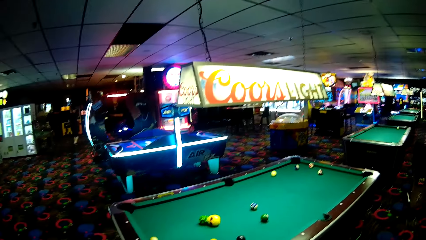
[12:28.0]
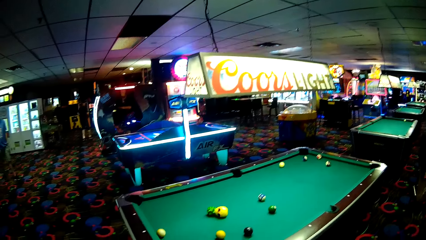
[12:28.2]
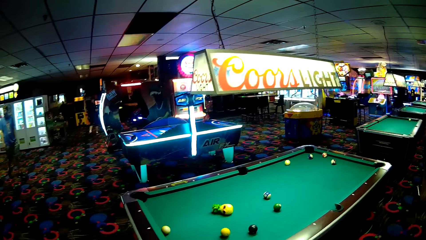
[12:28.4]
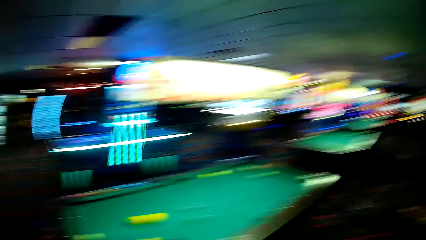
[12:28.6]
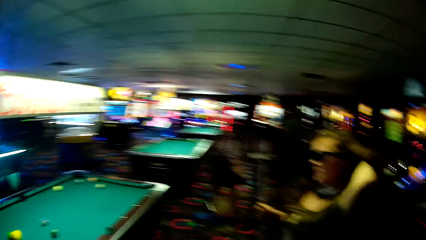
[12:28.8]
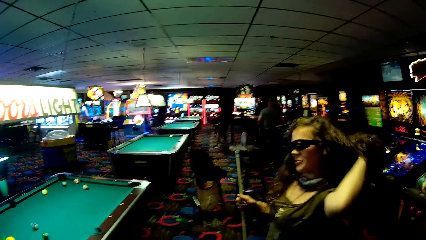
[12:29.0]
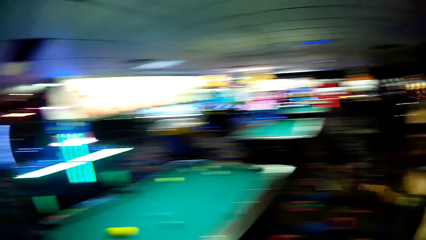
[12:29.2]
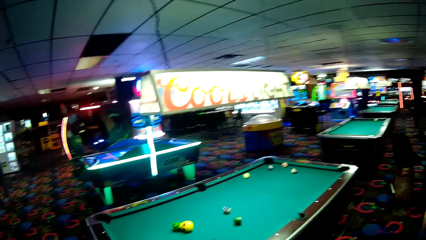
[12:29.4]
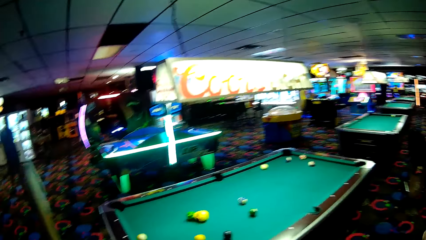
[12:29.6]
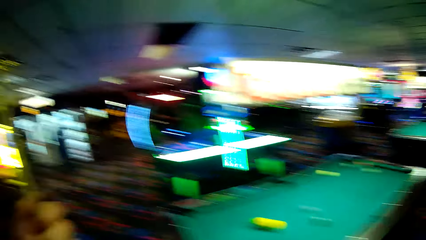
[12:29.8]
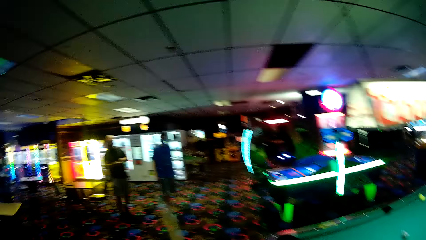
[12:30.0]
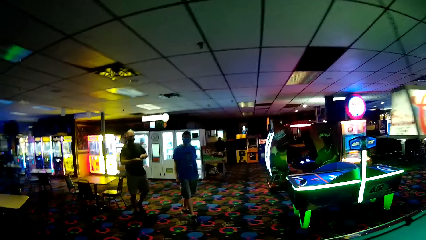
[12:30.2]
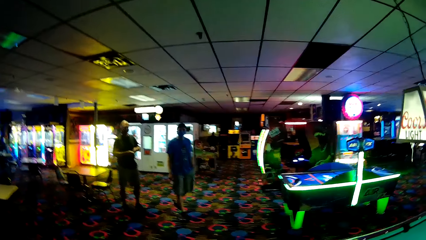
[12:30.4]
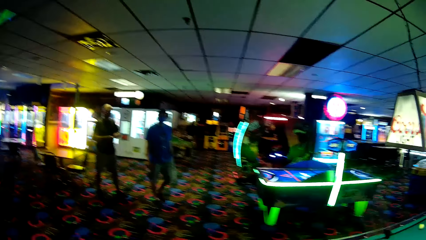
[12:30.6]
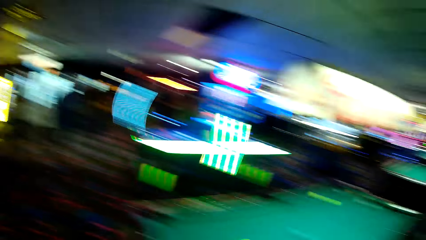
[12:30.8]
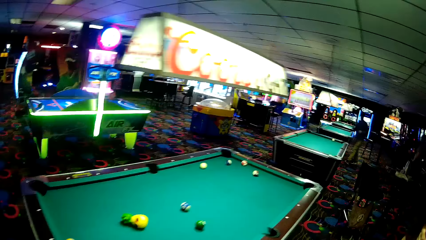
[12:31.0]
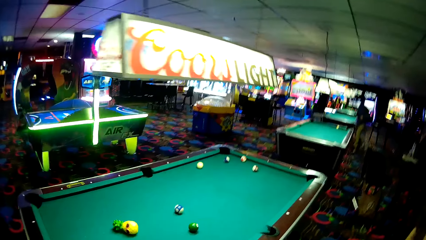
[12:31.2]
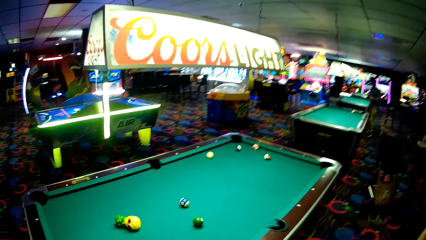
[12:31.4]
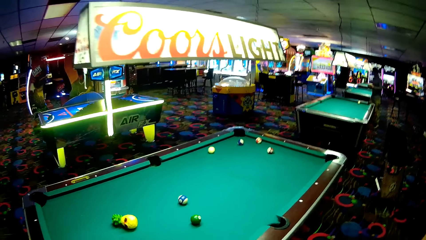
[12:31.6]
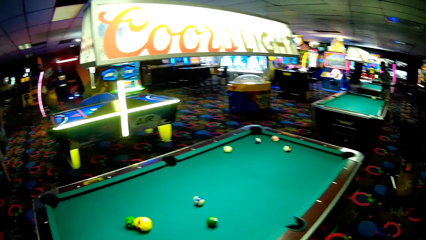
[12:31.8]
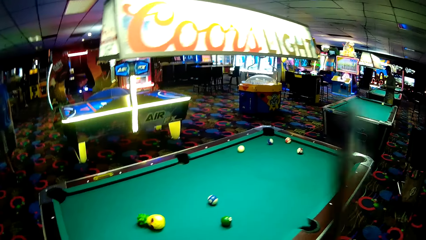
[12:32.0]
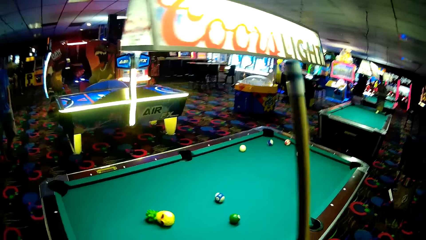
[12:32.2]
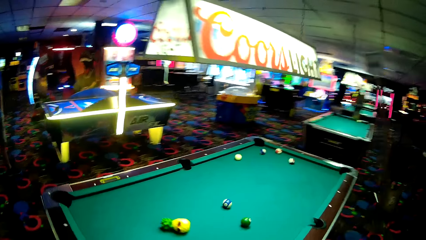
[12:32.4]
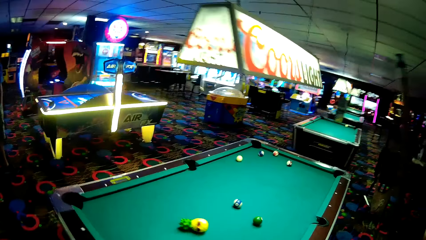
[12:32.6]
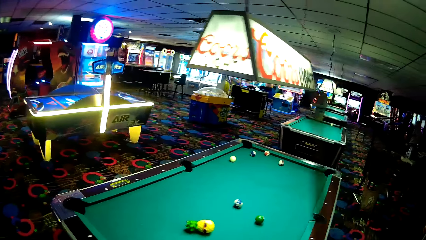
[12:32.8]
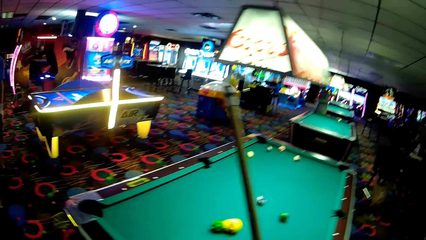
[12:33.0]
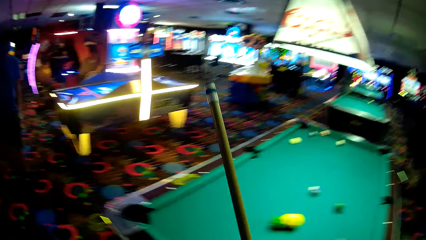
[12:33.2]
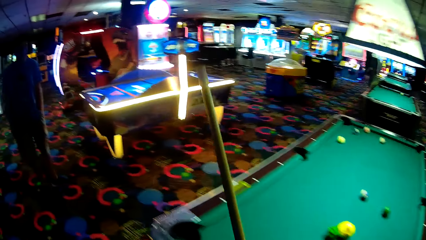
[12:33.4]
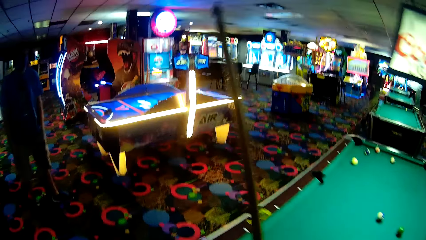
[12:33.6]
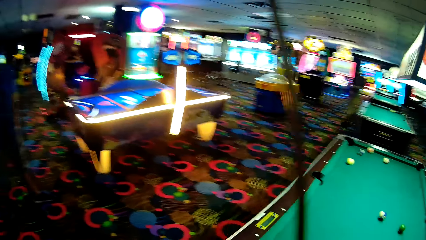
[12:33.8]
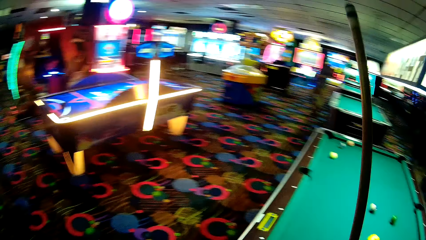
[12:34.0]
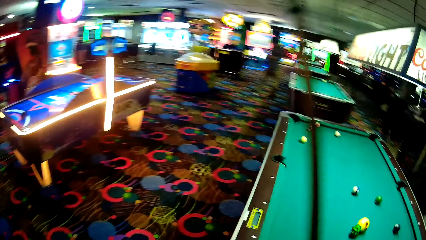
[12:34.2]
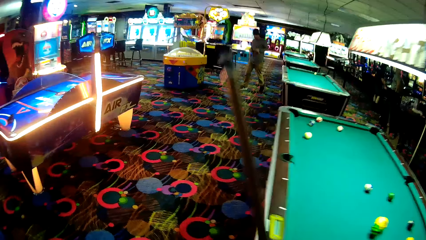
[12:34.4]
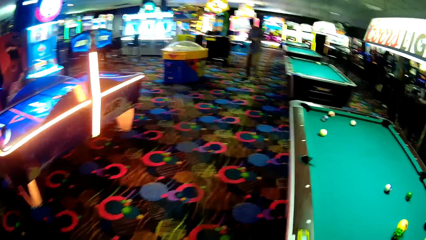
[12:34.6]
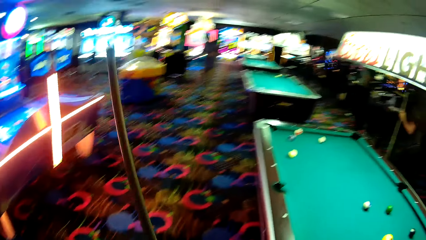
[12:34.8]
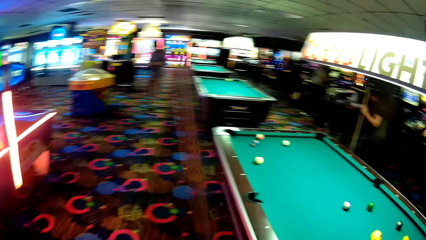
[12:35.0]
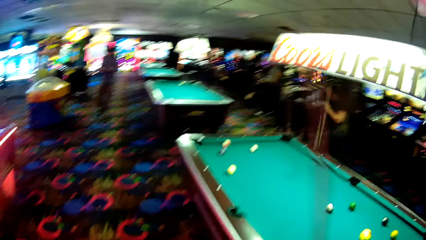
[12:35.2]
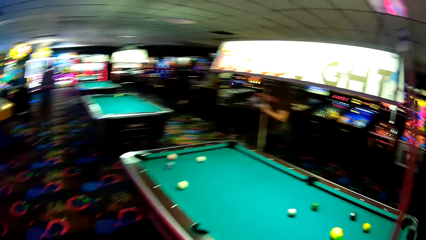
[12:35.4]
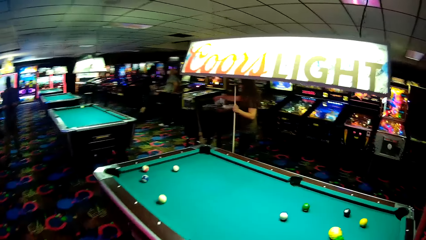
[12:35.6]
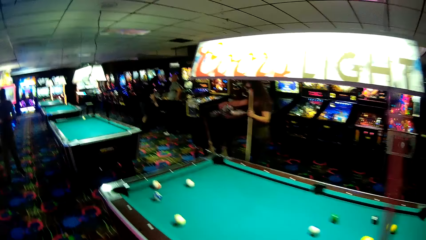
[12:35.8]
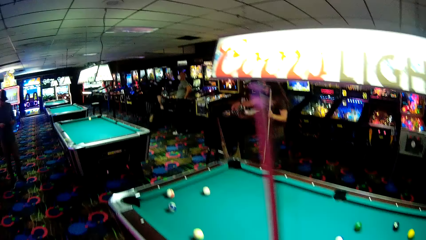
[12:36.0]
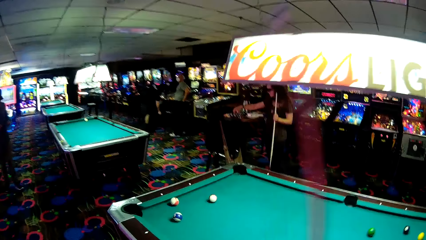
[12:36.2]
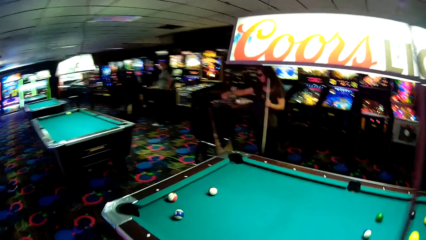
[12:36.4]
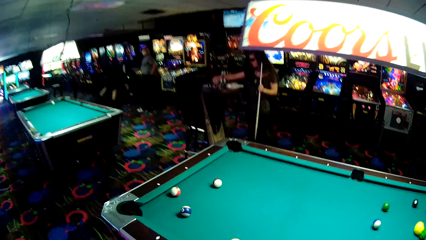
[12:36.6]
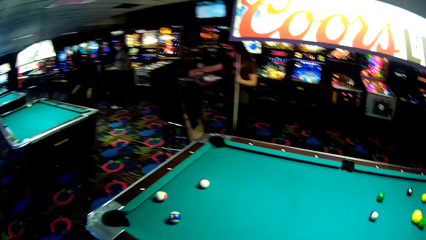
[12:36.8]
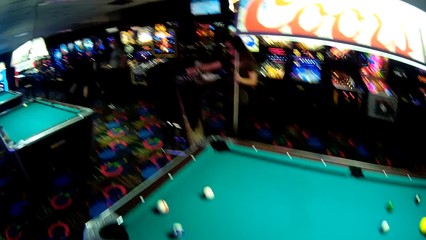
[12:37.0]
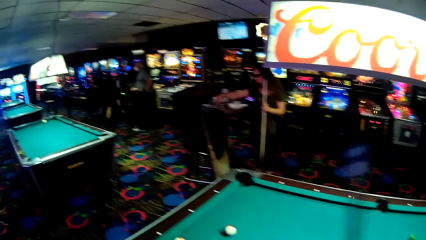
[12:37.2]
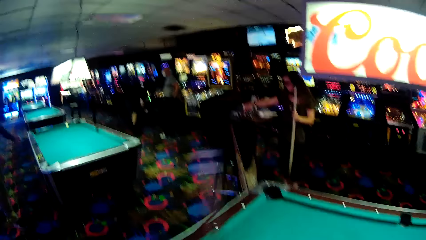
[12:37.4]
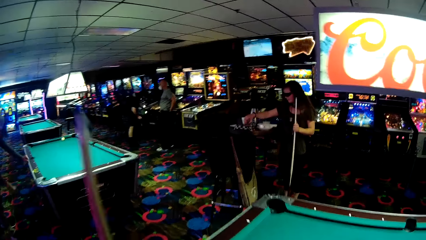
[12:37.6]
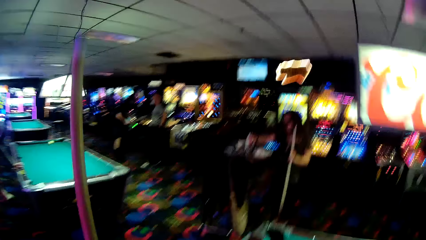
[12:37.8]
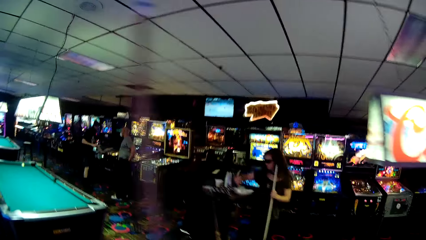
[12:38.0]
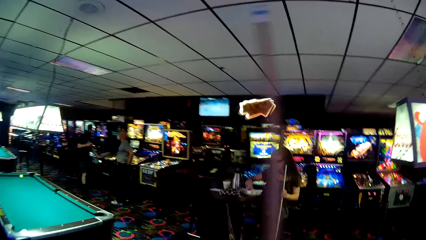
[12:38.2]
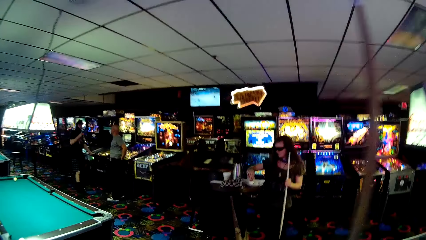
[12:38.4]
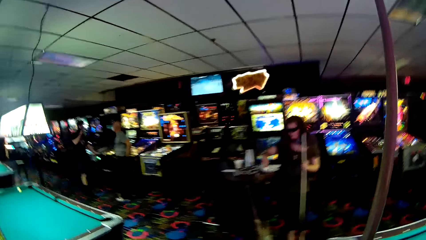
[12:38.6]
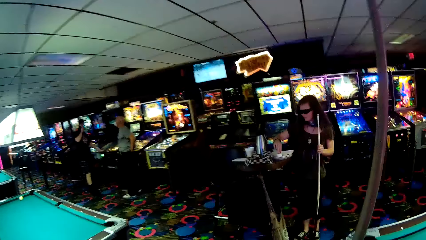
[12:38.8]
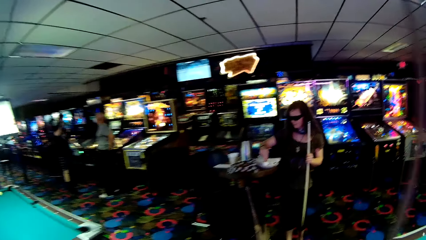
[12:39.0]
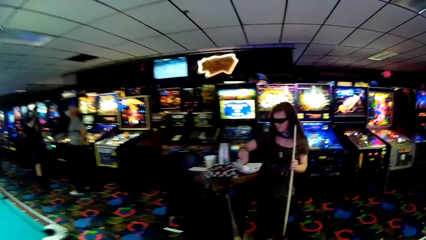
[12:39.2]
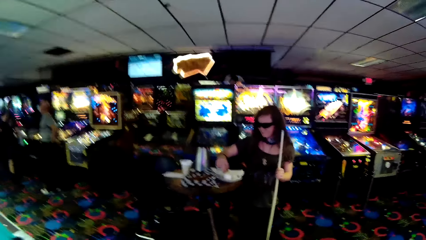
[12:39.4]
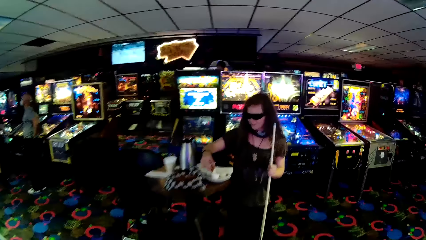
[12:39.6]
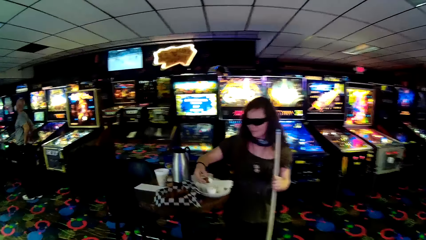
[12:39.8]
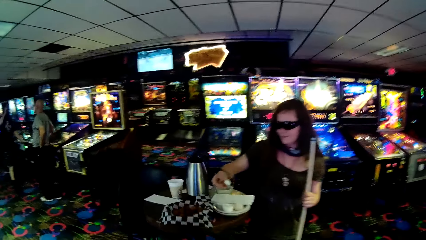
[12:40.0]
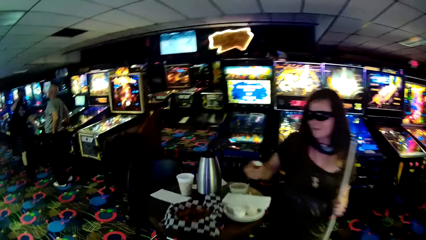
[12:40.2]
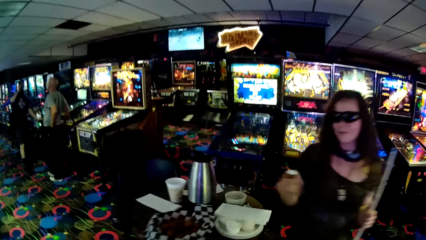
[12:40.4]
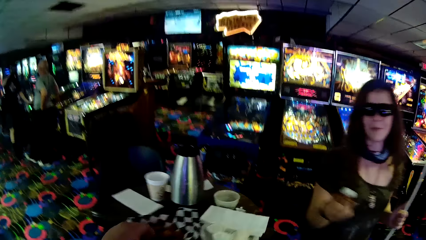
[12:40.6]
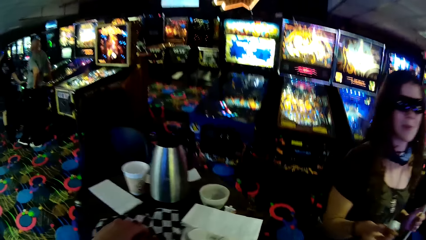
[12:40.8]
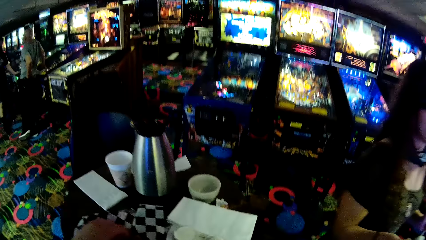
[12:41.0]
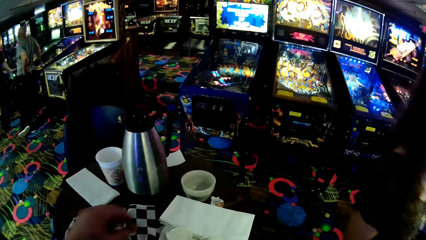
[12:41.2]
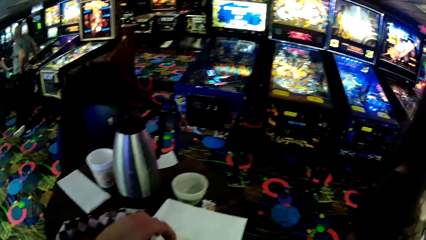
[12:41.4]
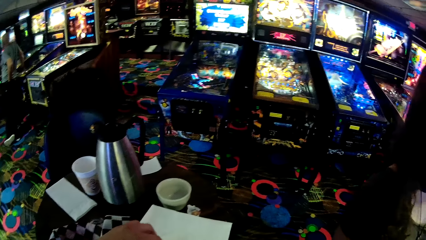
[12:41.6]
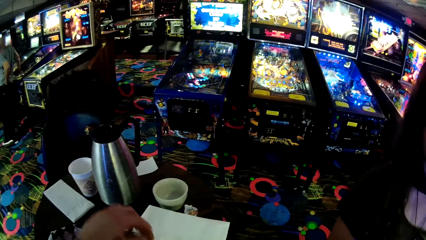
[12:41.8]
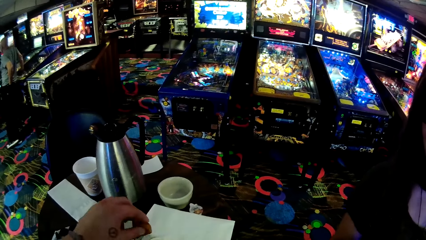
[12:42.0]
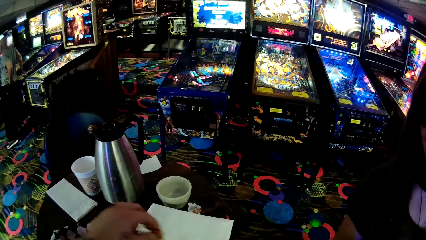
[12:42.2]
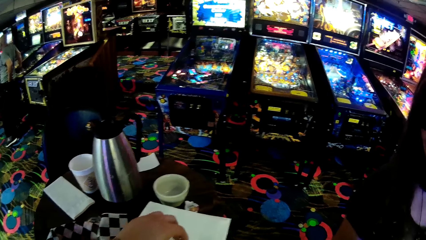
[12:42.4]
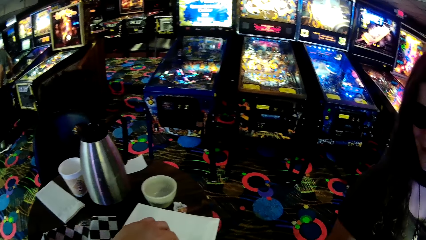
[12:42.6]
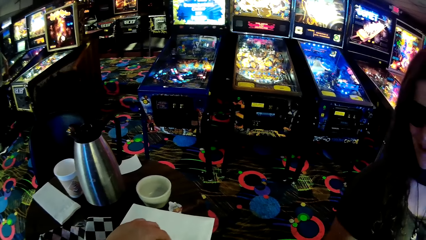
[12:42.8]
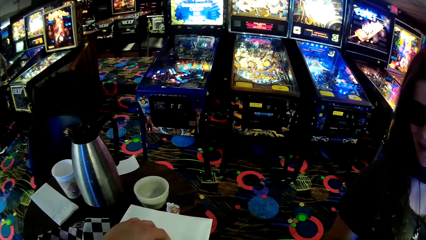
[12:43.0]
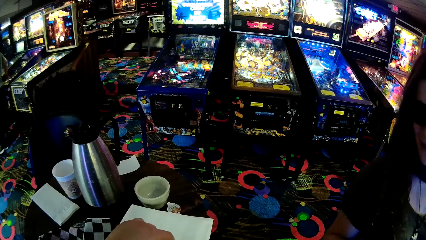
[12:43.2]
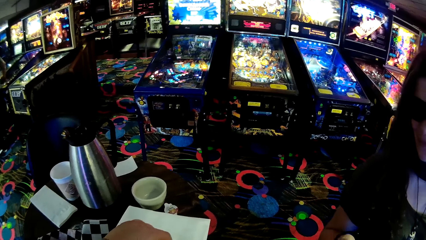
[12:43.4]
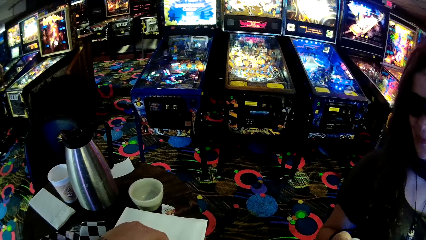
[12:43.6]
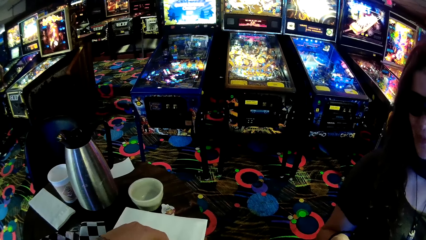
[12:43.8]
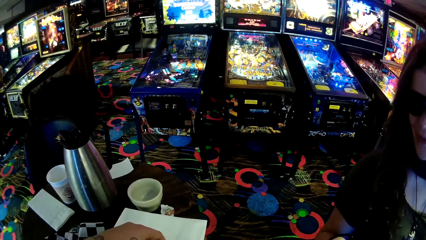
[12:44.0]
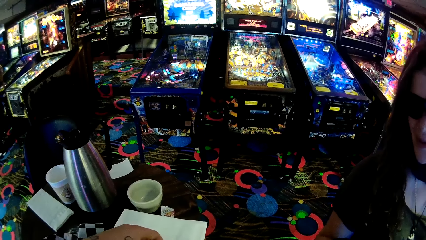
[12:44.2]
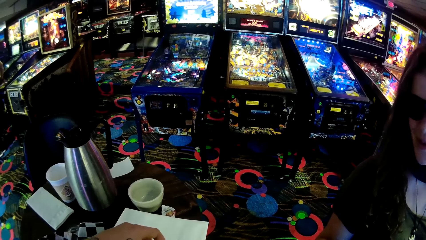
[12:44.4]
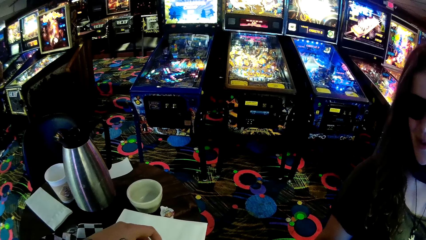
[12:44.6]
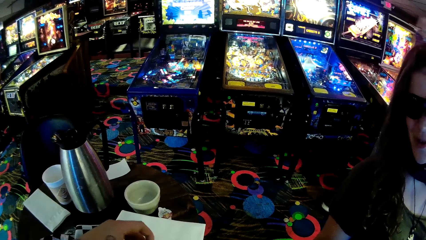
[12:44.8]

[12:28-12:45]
The camera wearer walks around, looks towards the pool table, and looks around the game room. A woman adjusts her hair. The camera wearer adjusts the cue stick. Two persons walk around in the game room. The camera wearer walks around the pool table. The woman picks up snack pieces from the table. The camera wearer picks up something from the table.
